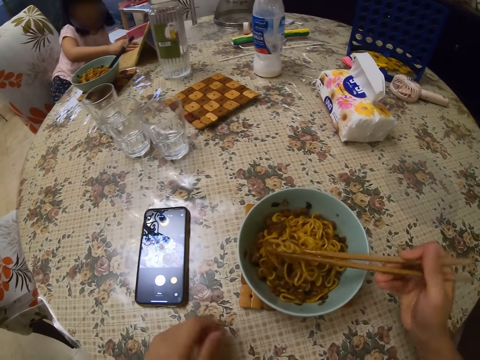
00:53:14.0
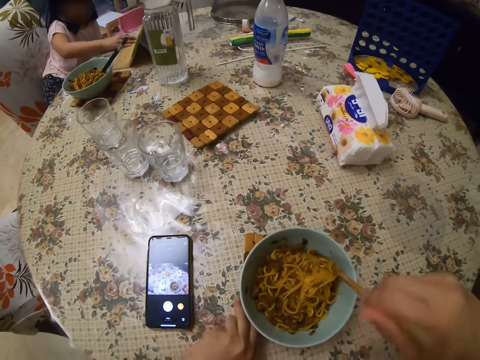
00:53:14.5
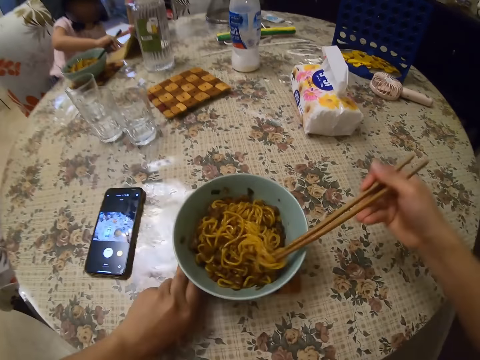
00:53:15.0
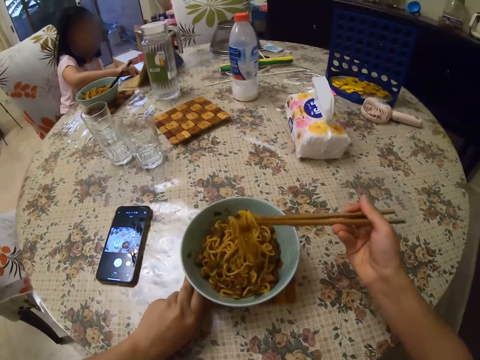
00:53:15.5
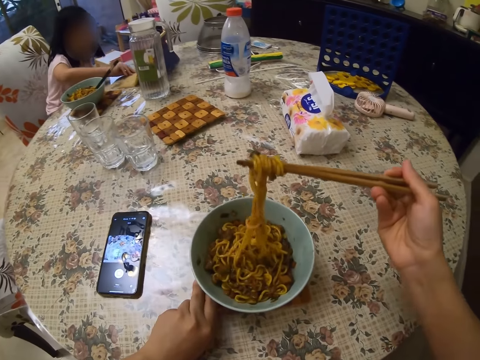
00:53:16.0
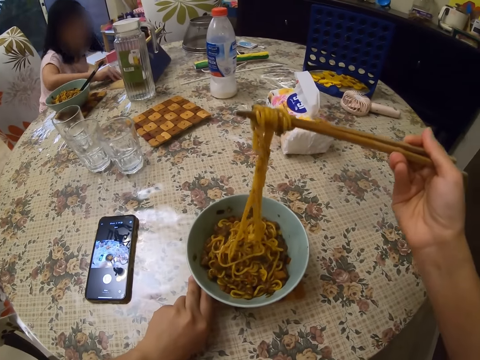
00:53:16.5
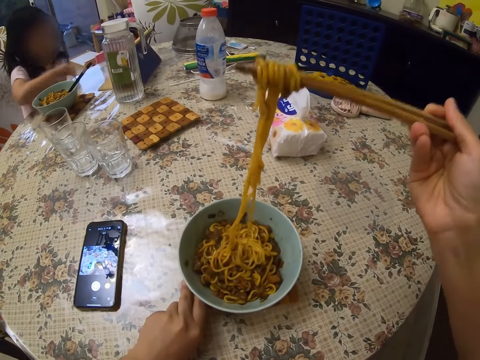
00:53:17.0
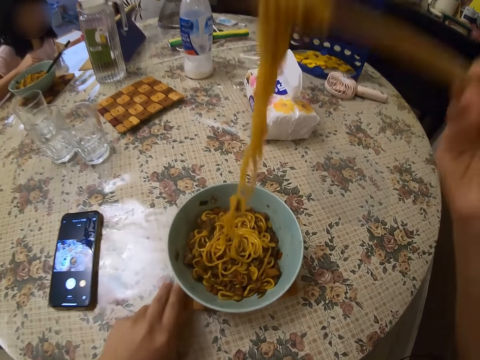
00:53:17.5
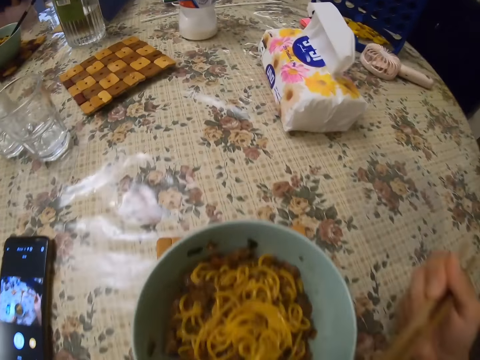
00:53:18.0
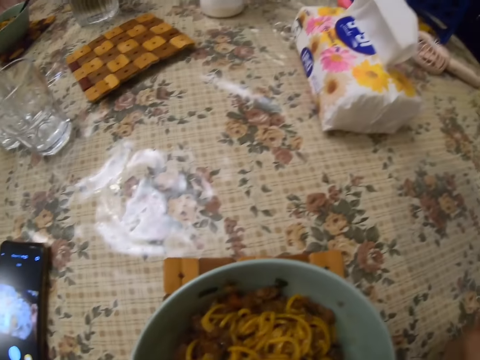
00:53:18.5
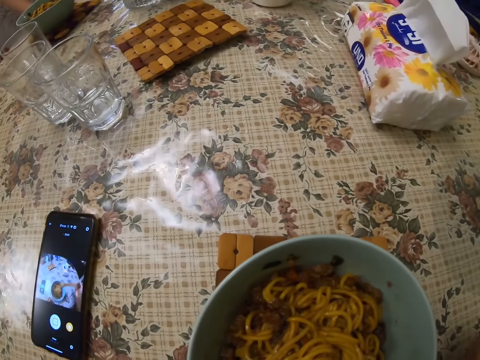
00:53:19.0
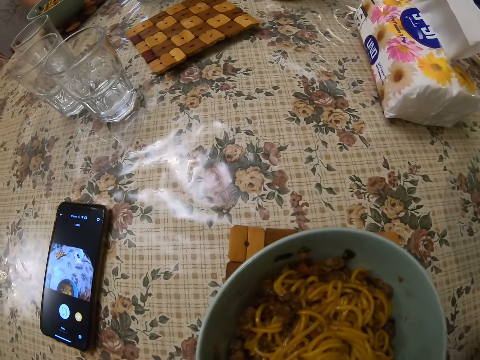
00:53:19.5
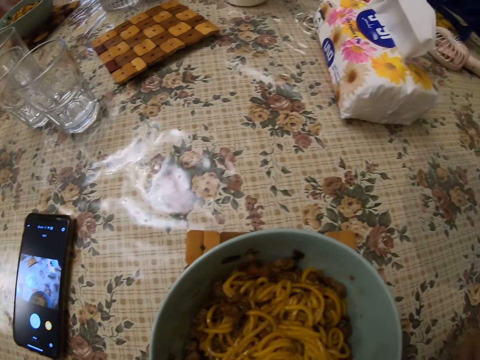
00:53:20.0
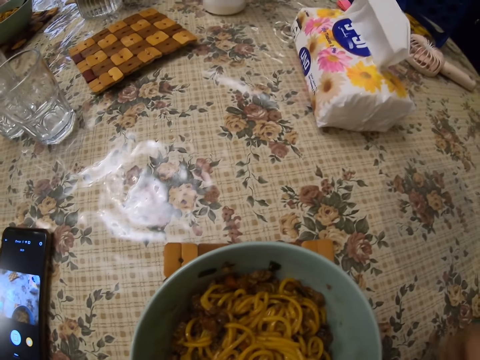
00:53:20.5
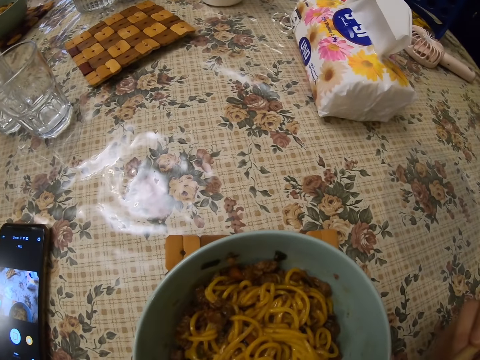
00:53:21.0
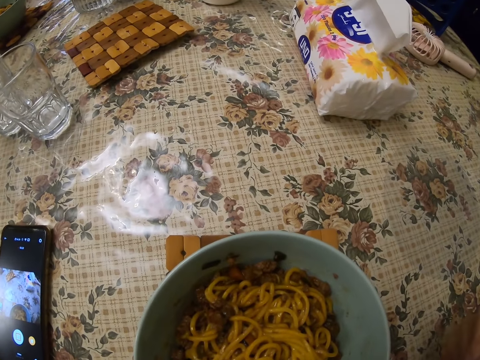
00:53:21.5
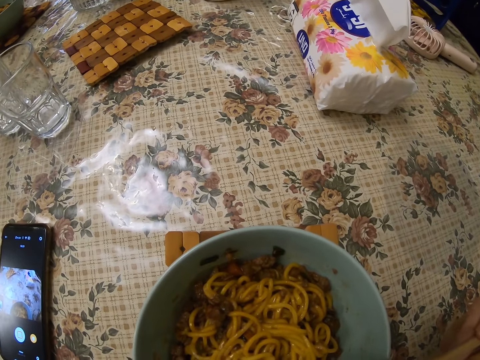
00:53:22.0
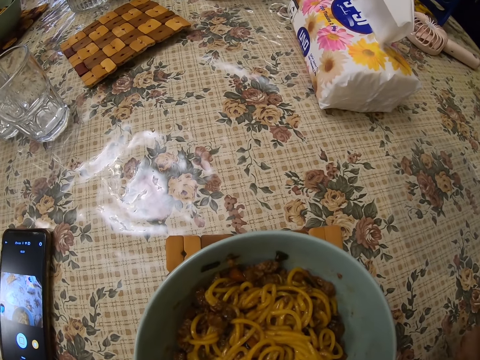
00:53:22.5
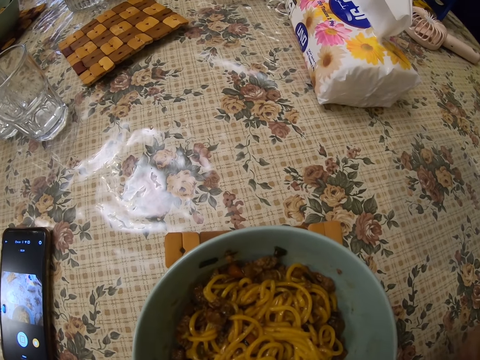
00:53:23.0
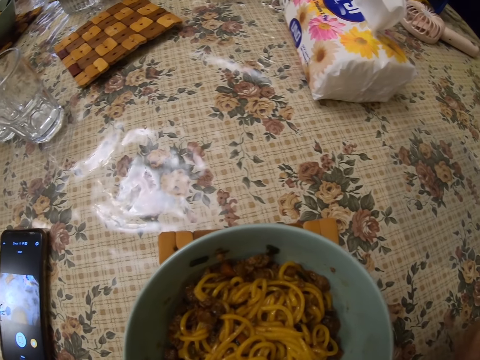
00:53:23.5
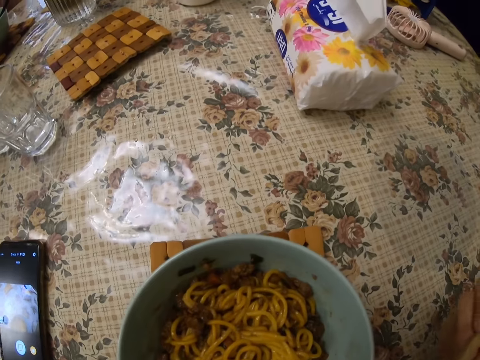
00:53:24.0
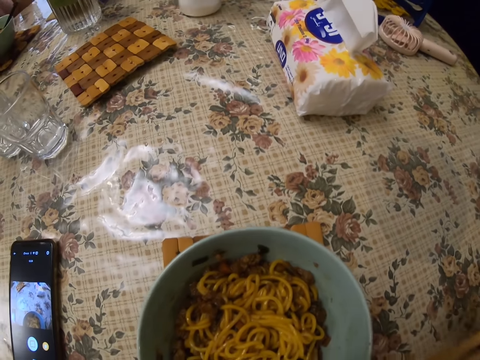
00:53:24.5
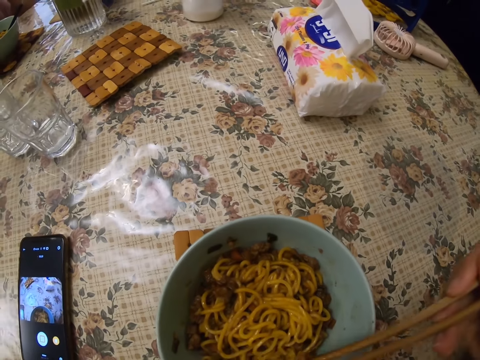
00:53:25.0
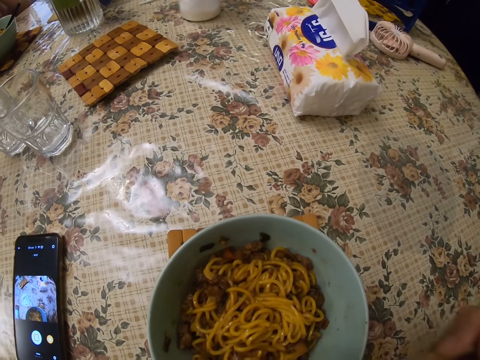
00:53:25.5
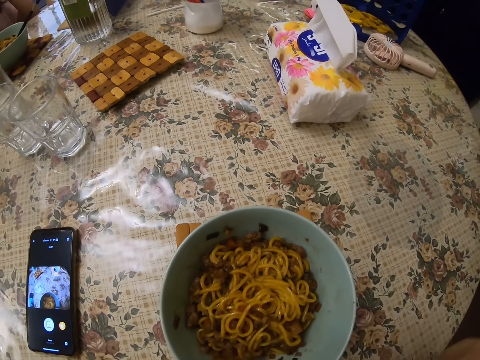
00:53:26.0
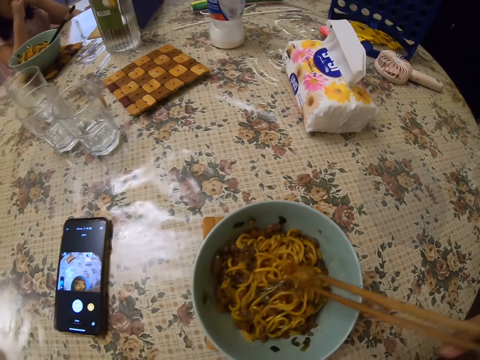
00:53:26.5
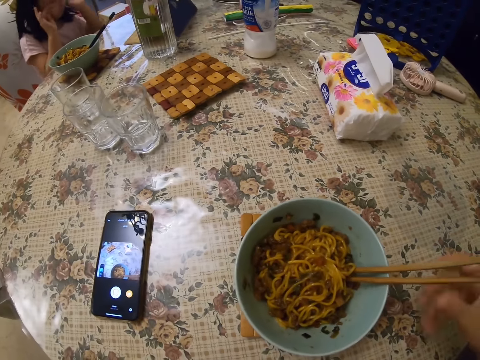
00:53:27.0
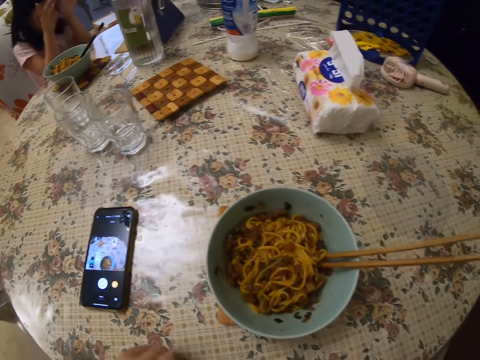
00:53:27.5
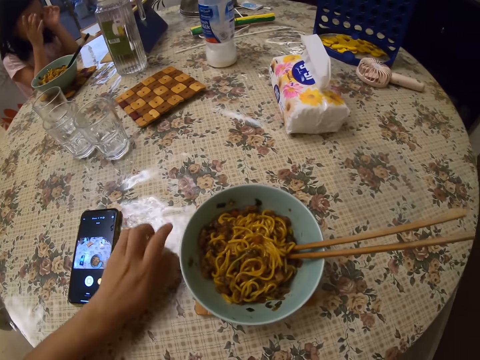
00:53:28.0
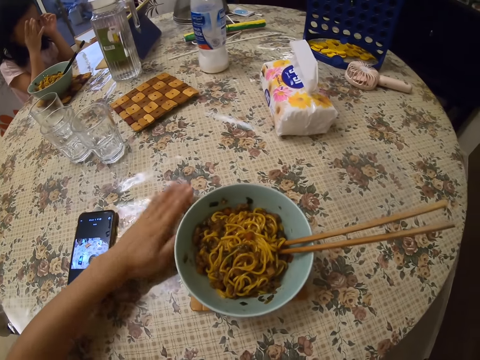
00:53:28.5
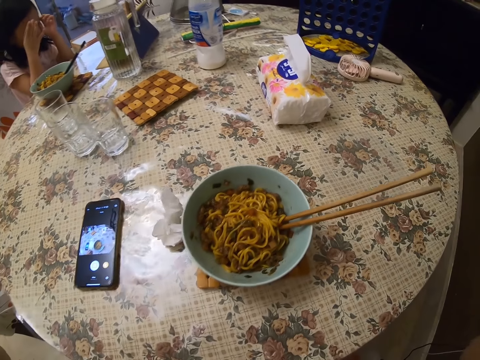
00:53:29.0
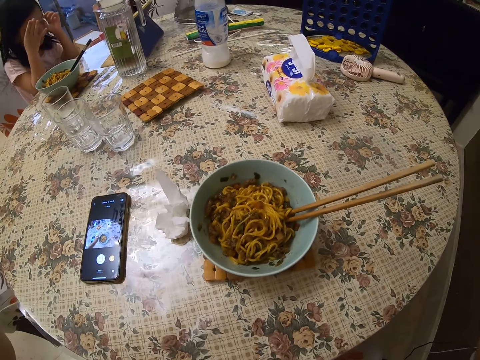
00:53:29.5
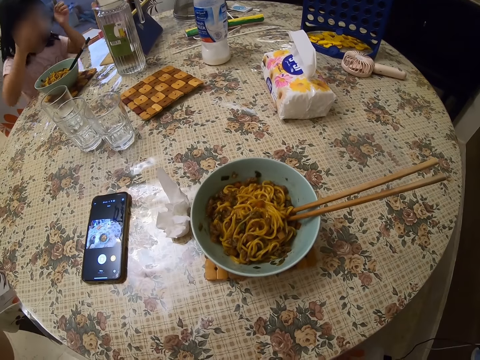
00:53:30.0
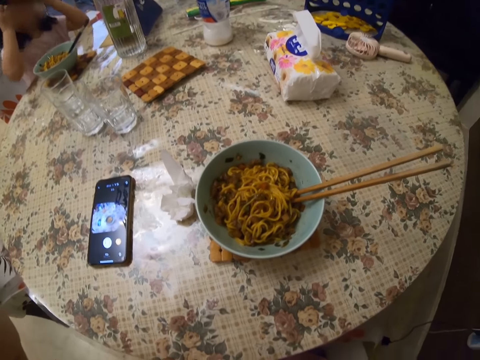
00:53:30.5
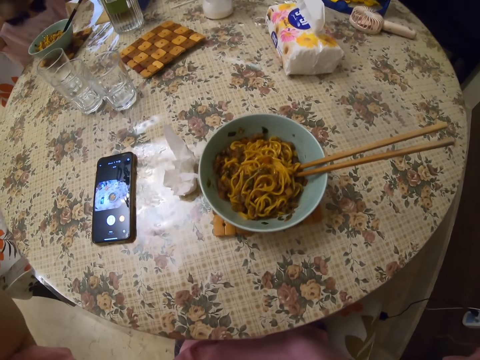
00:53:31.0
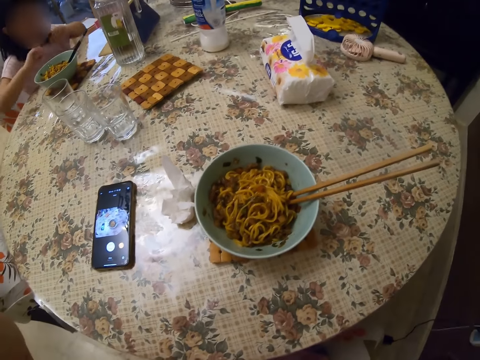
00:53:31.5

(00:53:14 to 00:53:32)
The camera wearer moves the bowl of spaghetti on the table with the table mat in her left hand. She picks food from the mug bowl with a chopstick in her right hand. The girl moves the tablet on the table with both hands. The camera wearer eats the food. She stirs the spaghetti in the bowl with the chopsticks in her right hand. She quits the chopstick in the mug bowl of food. She drops the serviette paper on the table with her left hand. She lifts her left hand up. She adjusts the camera with her hands. The girl adjusts her hair with both hands.

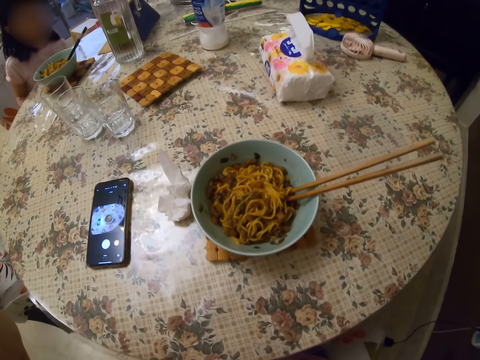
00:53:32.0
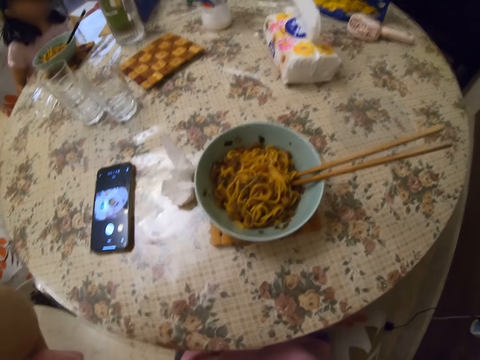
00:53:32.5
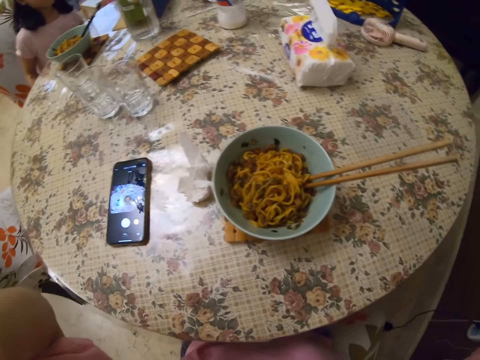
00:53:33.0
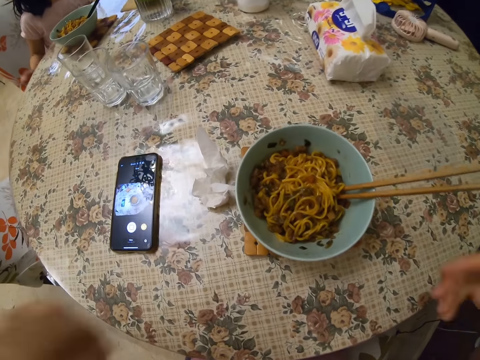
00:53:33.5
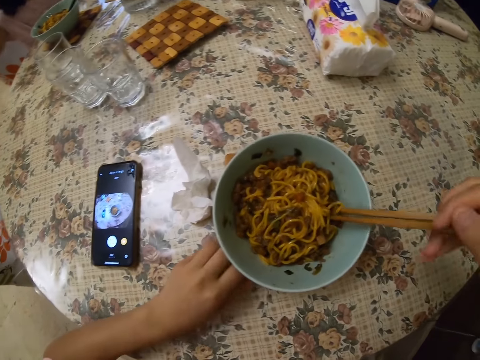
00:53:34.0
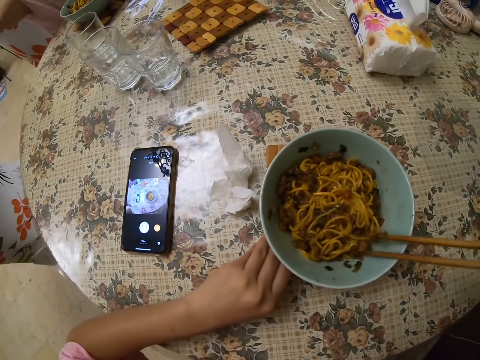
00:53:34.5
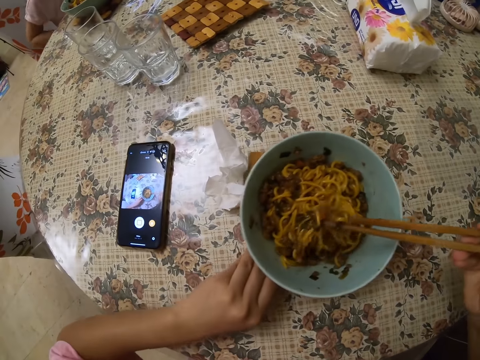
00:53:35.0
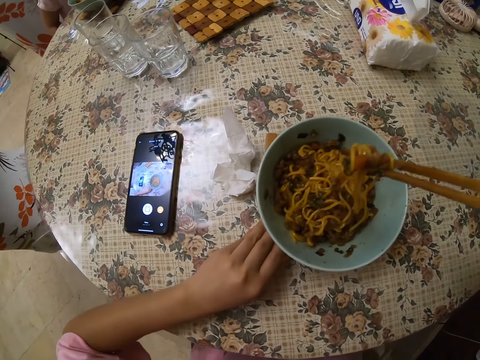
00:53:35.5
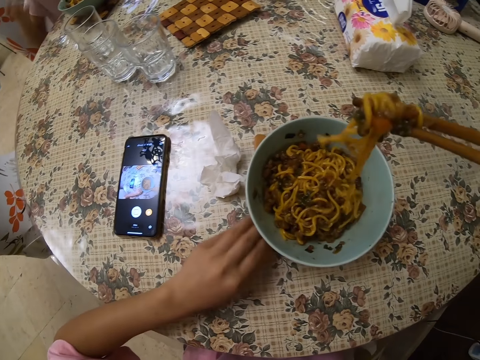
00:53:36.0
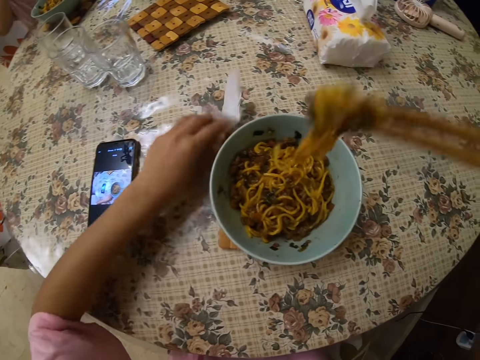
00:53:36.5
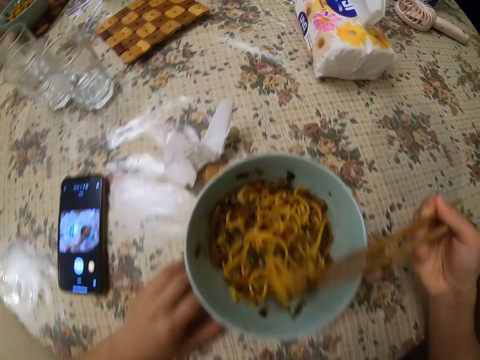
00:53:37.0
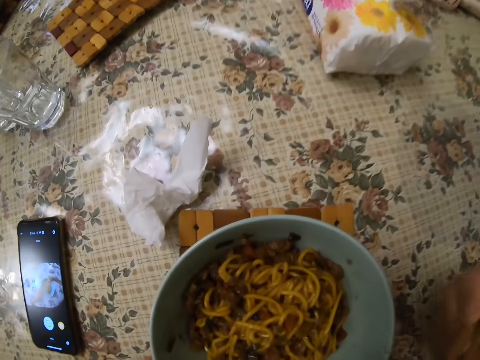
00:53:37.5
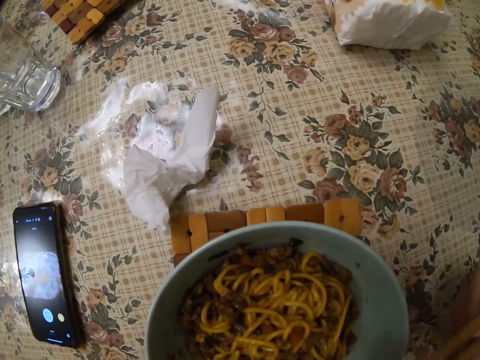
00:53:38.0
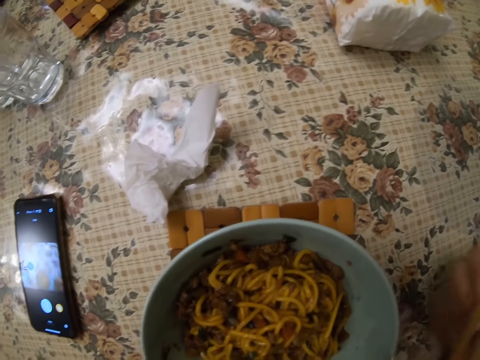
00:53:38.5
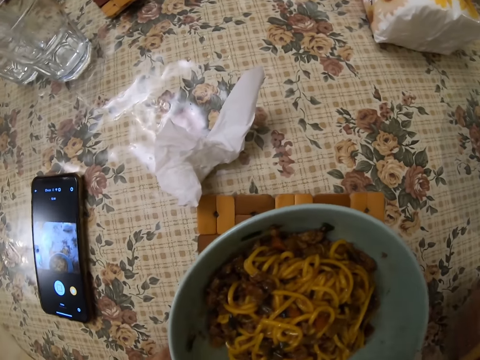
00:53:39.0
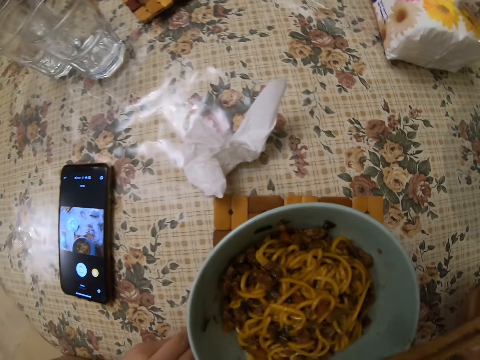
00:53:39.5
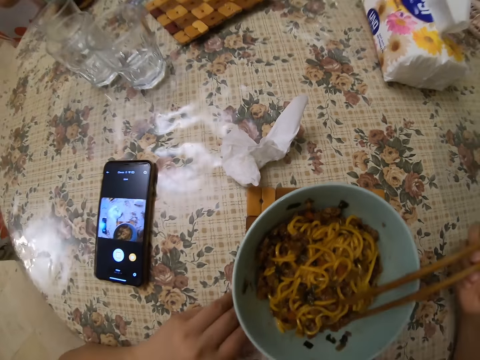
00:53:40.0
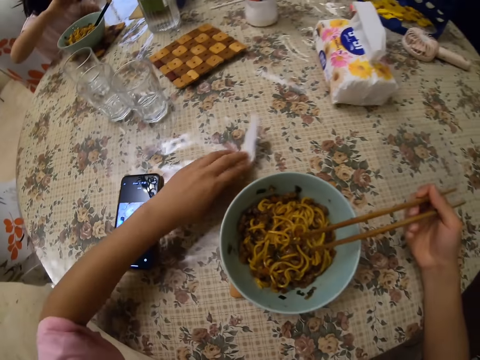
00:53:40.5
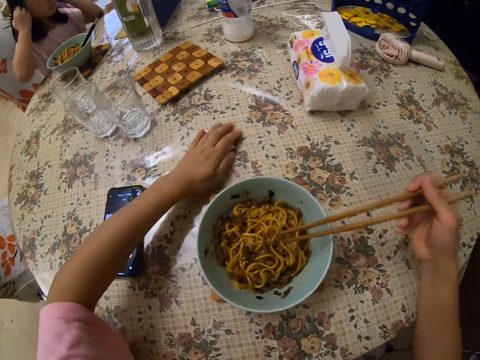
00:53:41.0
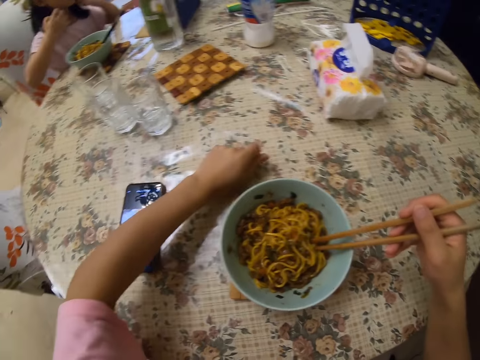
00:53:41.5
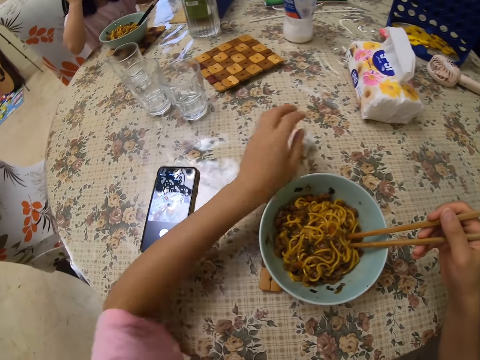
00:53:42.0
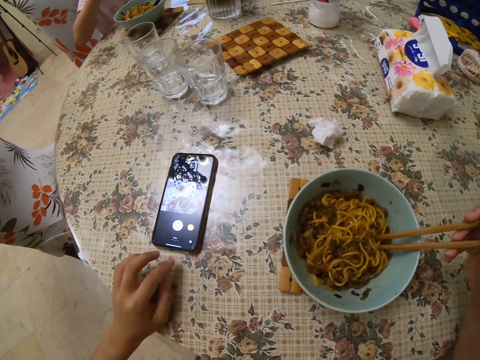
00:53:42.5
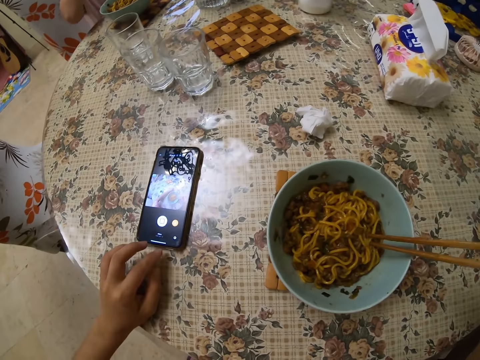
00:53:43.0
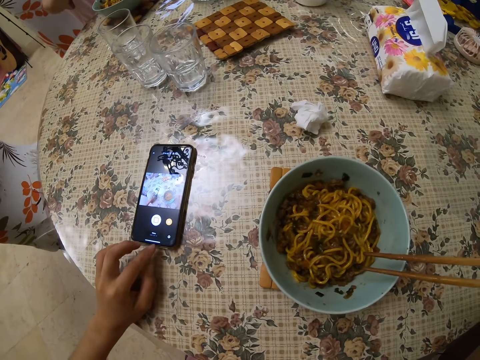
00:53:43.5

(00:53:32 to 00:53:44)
A lady stares at the smart tablet on the table. The camera wearer picks the chopsticks from the bowl of spaghetti or mug bowl with her right hand. She picks food from the mug bowl with a chopstick in her right hand. She moves the bowl of spaghetti on the table with the table mat in her left hand. She moves the serviette paper on the table with her left hand. She nips the wiper tissue on the table with her left hand. She eats the food. She grabs the wiper tissue on the table with her left hand. She folds the wiper tissue on the table with her left hand. She quits the wiper tissue on the table.
